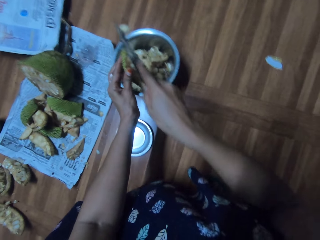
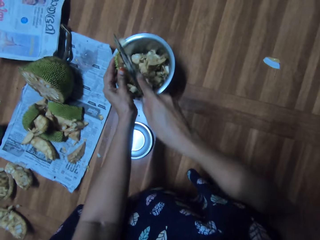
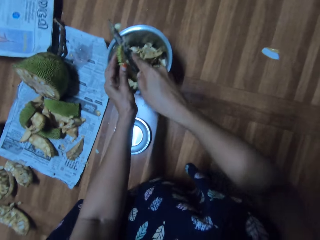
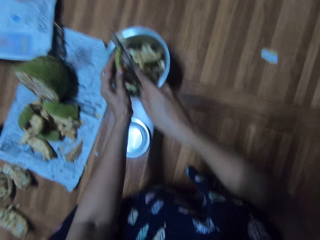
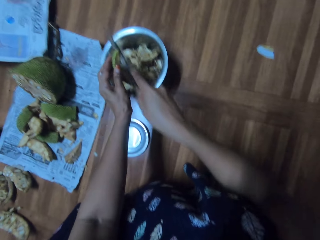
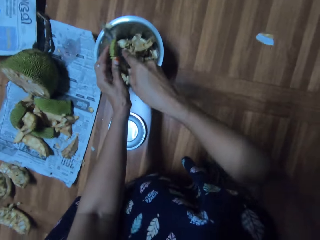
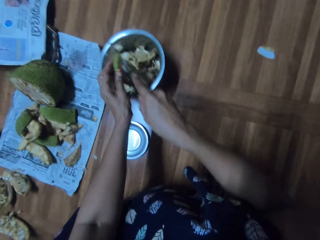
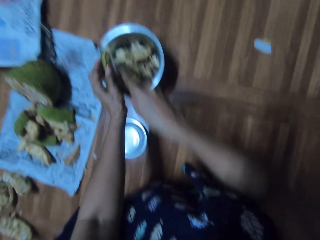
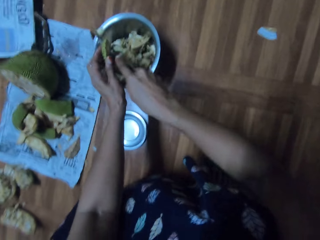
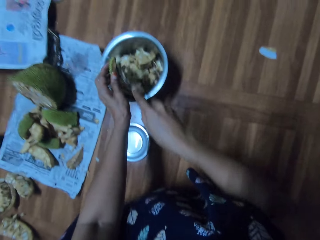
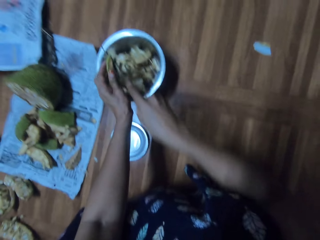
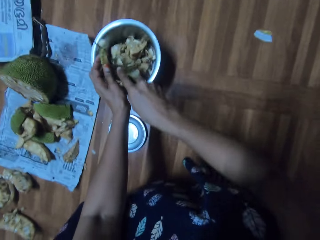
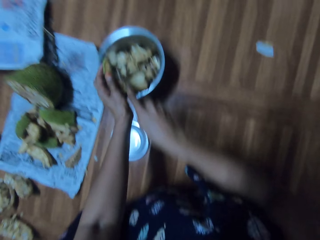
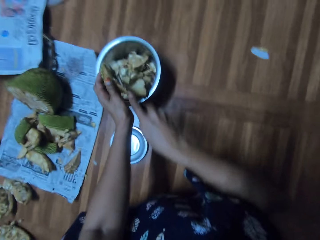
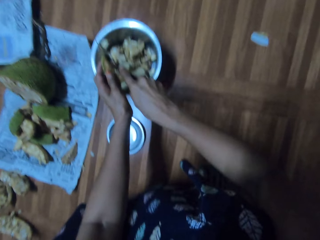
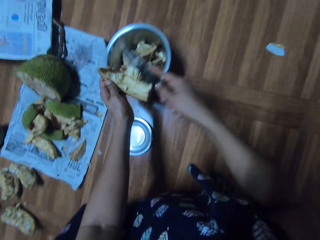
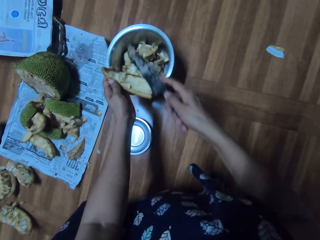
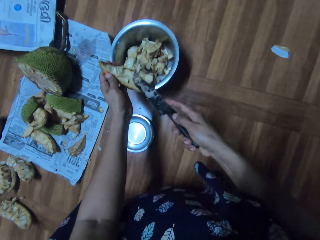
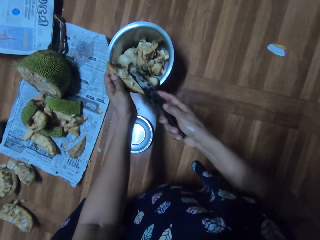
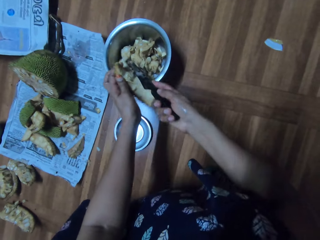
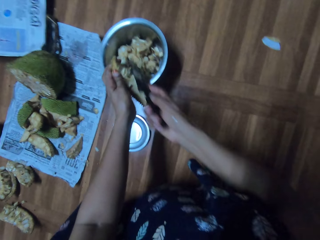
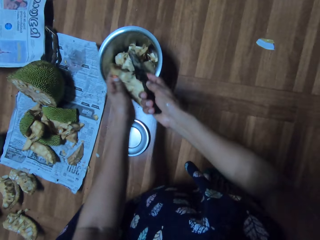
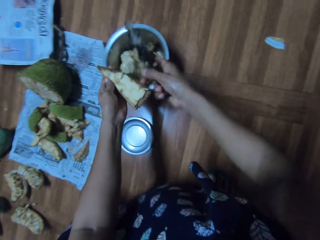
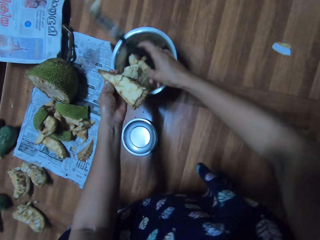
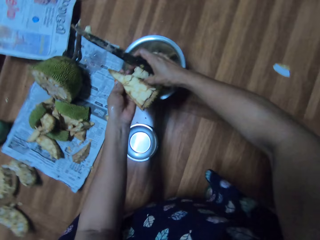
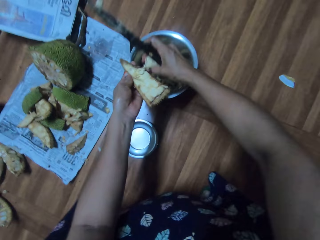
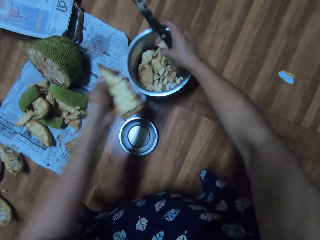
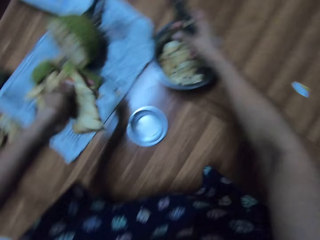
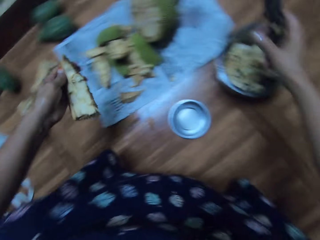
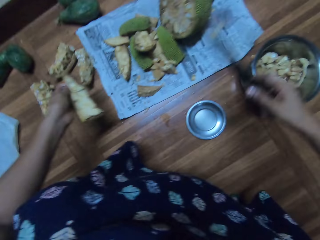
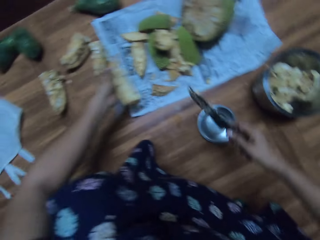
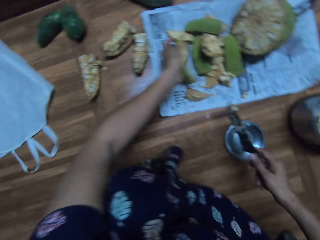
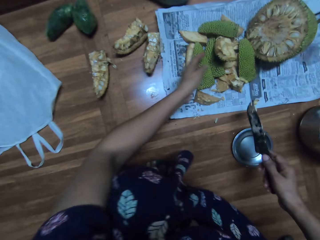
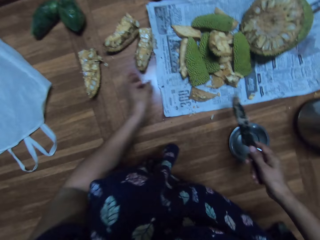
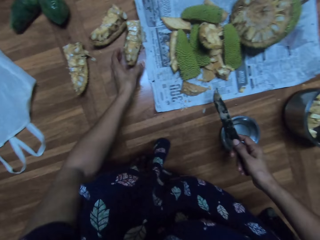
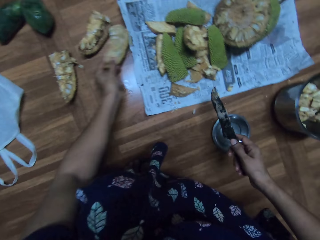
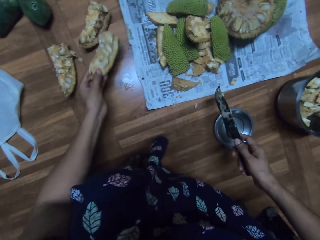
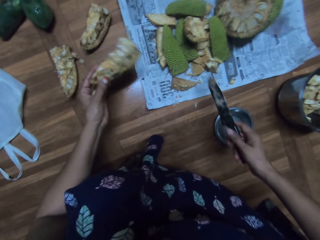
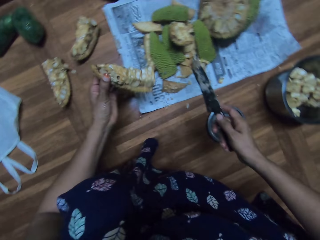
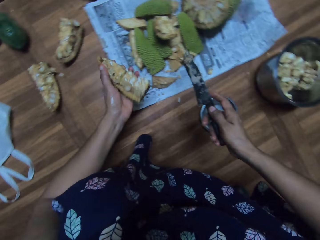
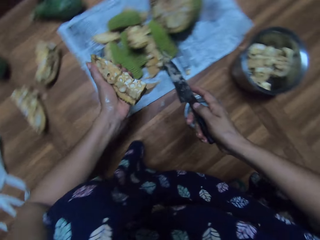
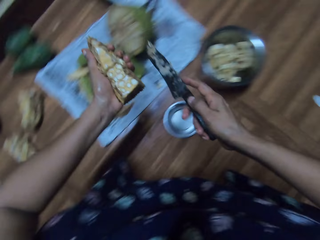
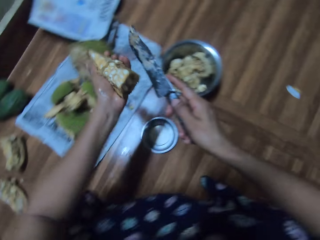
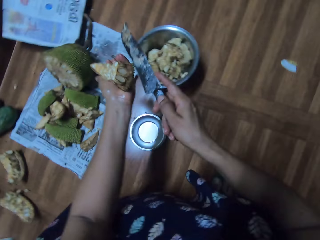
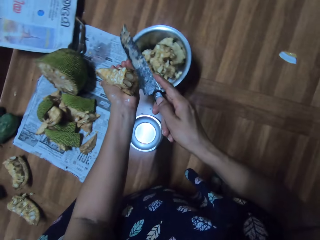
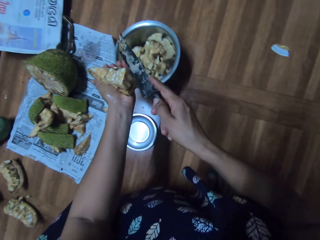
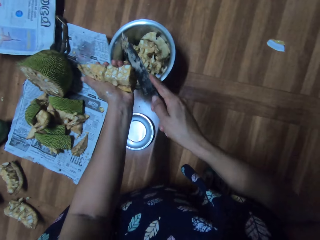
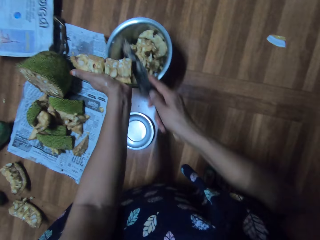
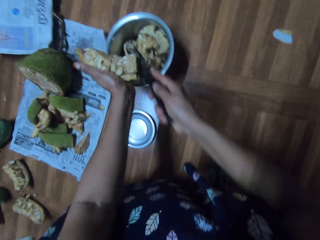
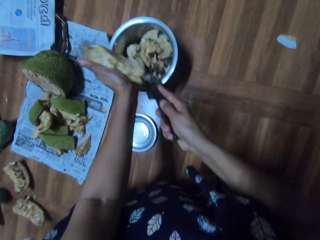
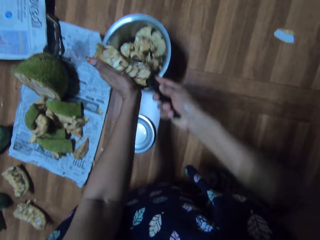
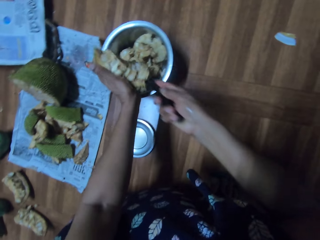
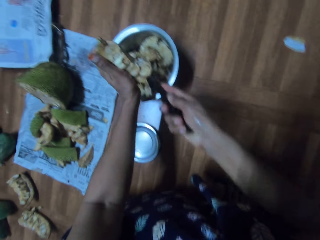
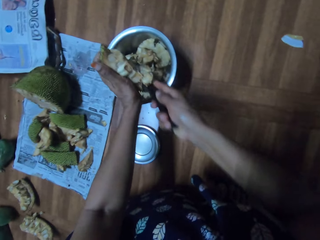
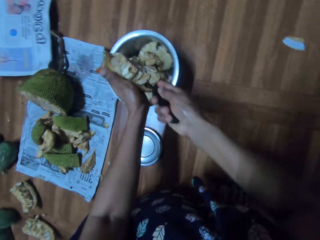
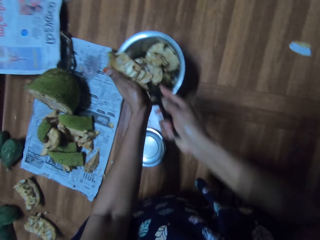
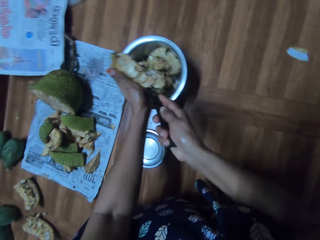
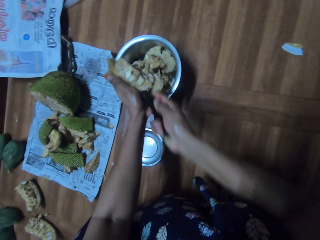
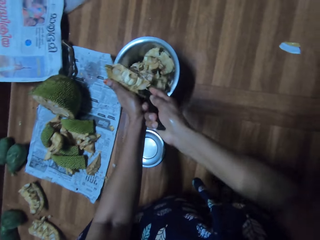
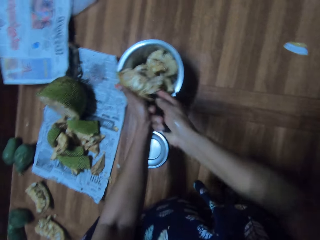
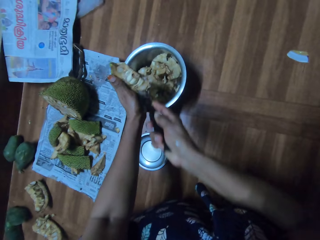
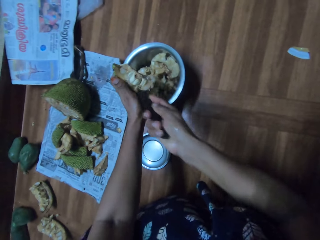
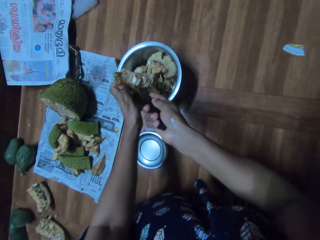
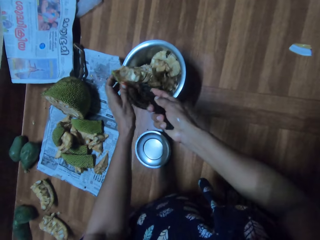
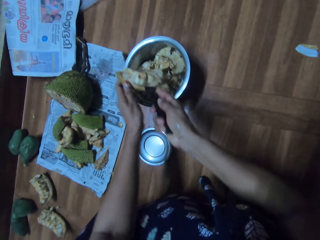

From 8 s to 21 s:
The camera wearer drops endocarp parts in a bowl. She removes the breadfruit with her right hand. She drops the breadfruit into the bowl with her right hand. She drops the outer layer of the breadfruit on the paper on the floor with her left hand. She picks a breadfruit from the floor with her left hand. She cuts the breadfruit into the bowl with the knife in her right hand.

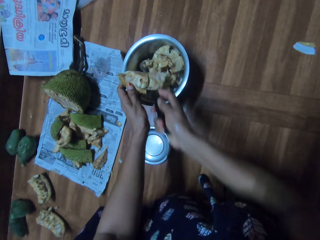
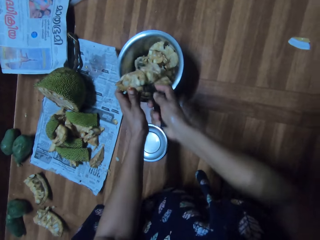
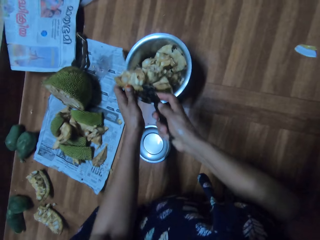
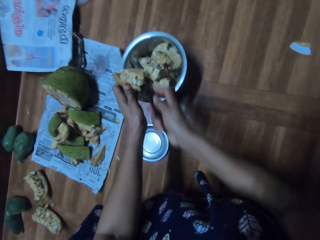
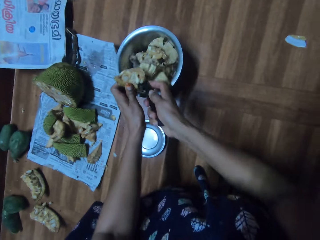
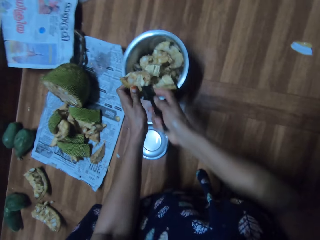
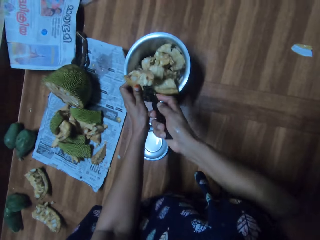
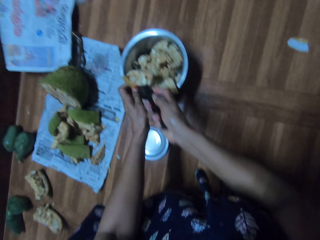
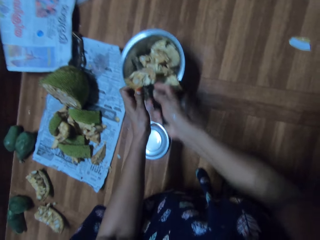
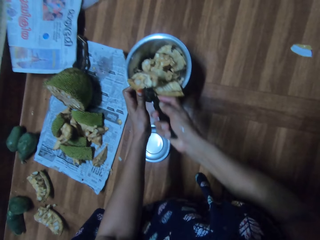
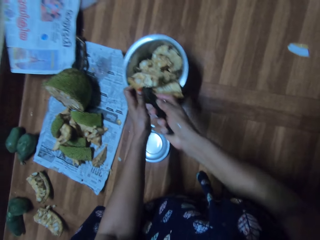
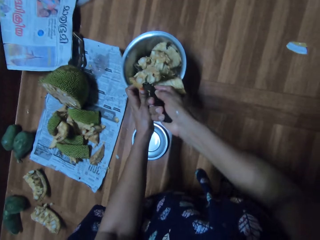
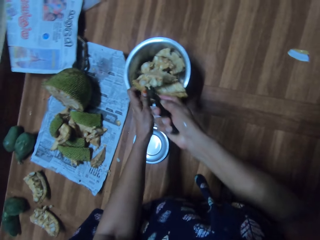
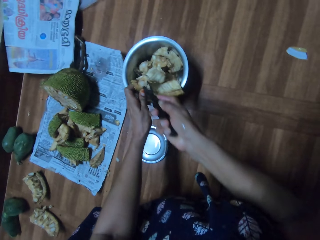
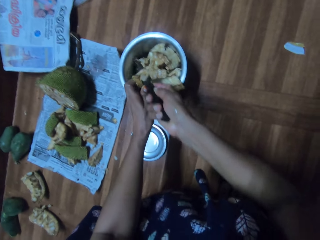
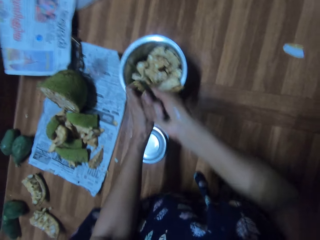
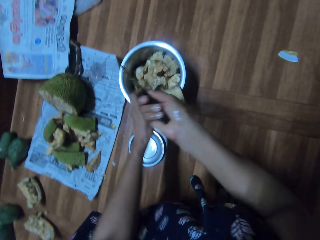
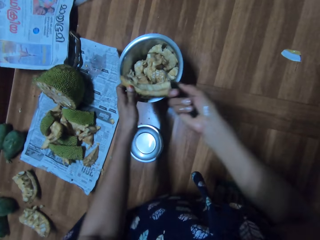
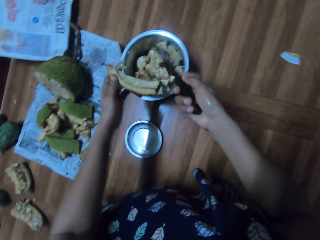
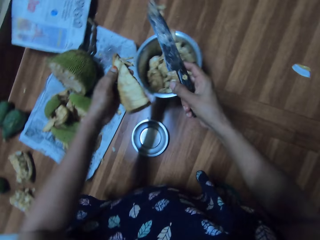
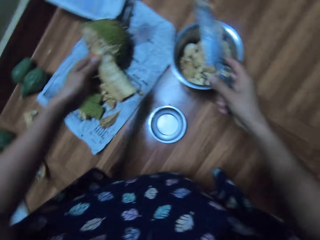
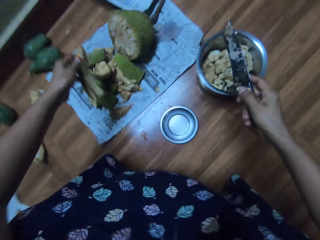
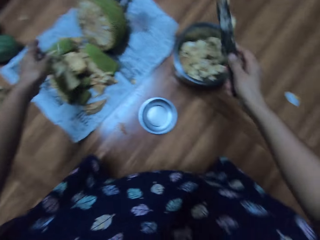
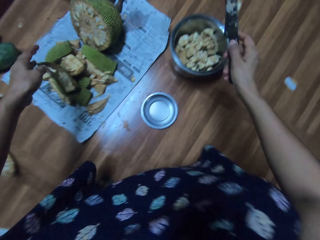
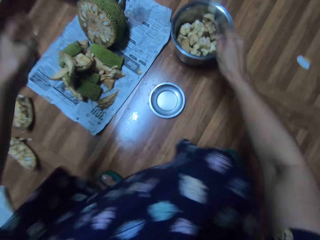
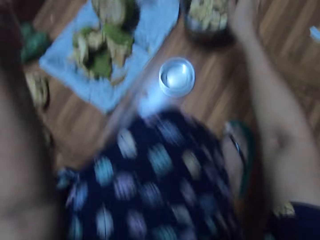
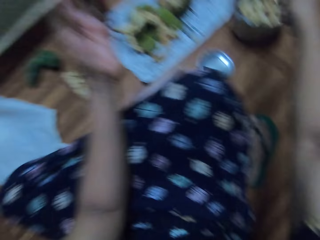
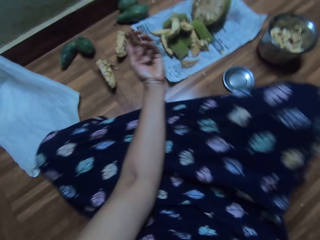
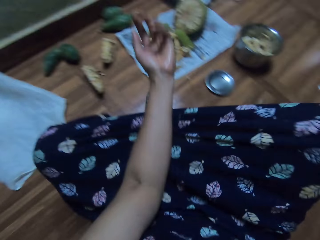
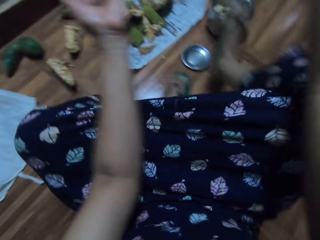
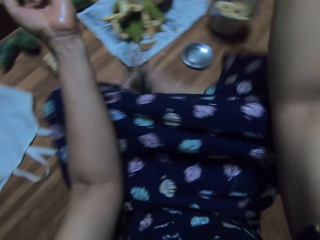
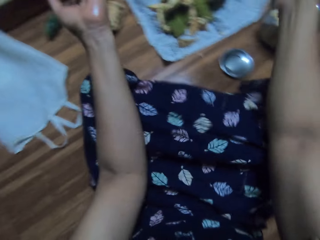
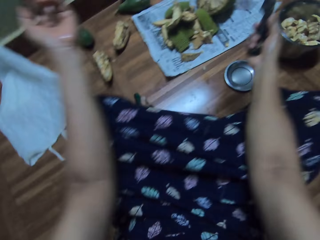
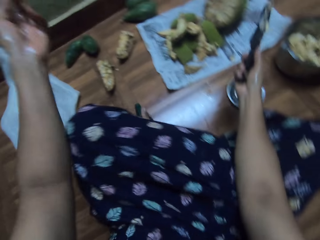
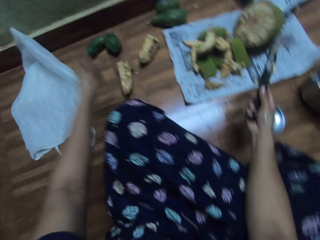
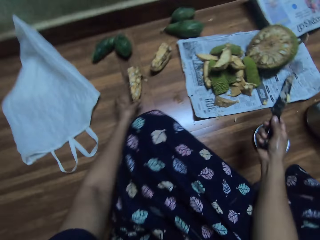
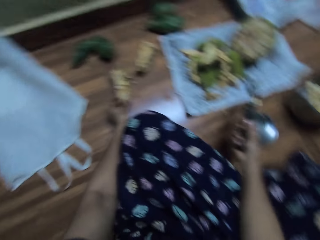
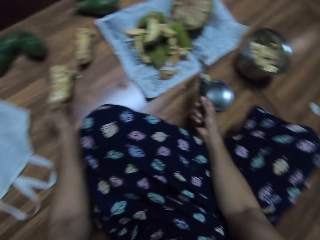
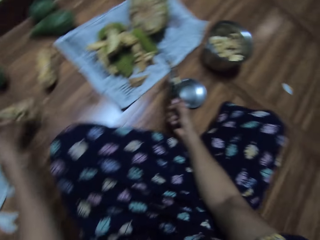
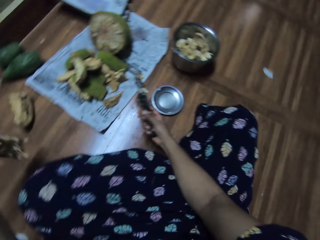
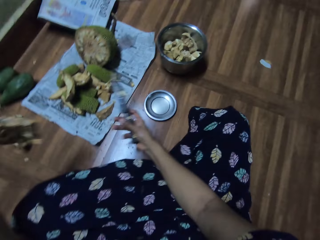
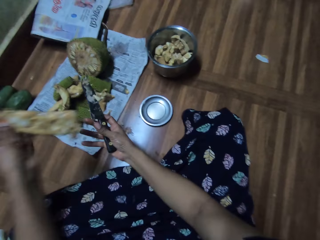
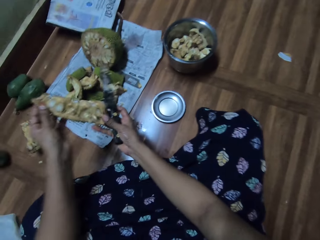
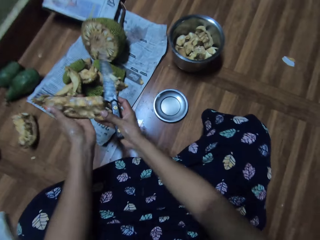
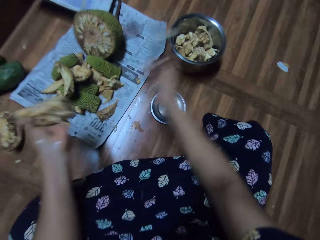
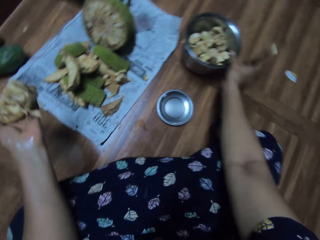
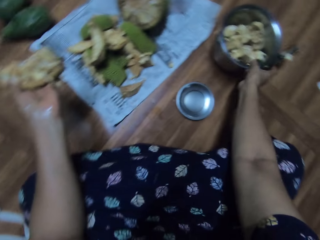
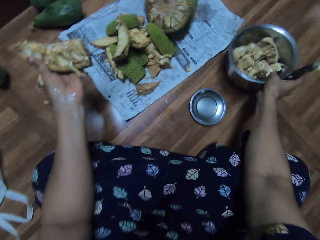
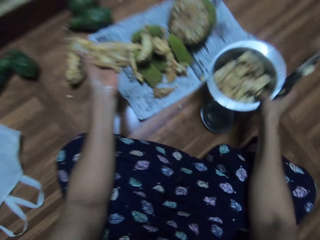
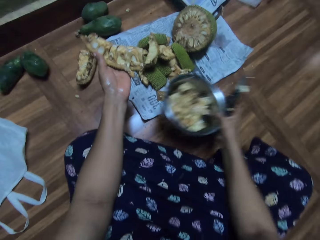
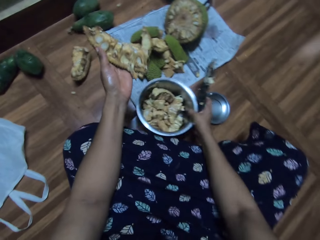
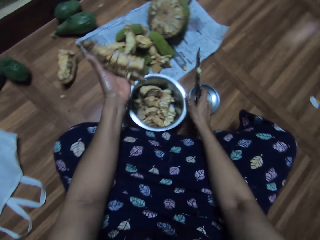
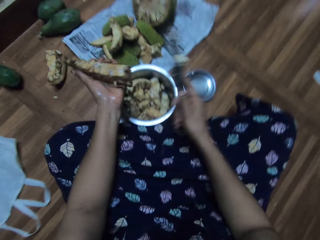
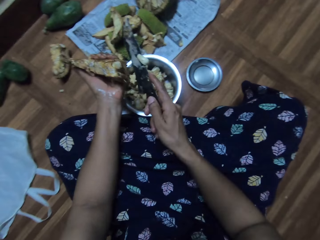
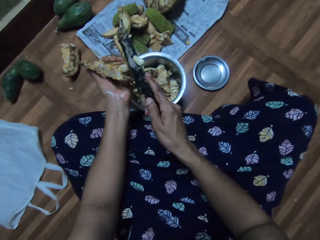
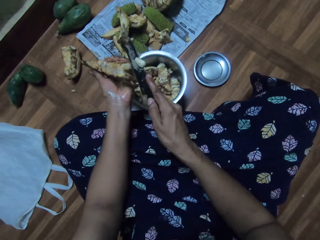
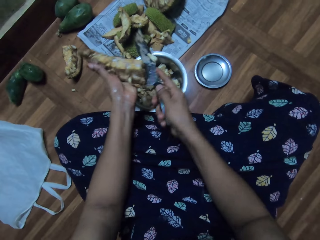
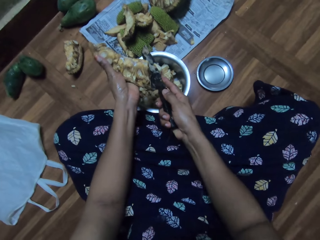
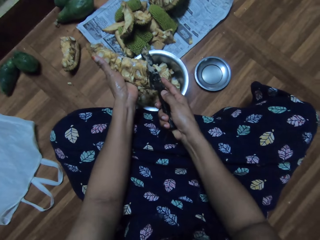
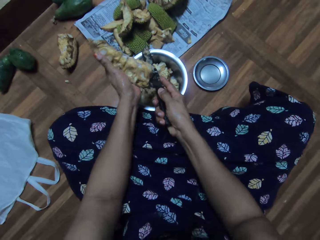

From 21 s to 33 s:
The camera wearer drops endocarp parts in a bowl. She drops the outer layer of the breadfruit on the paper on the floor with her left hand. She adjusts herself on the floor and folds her legs. She picks a breadfruit from the floor with her left hand. She holds the breadfruit with both hands. She carries the bowl with endocarps from the floor with her right hand. She drops the bowl on the floor with her right hand. She cuts the breadfruit into the bowl with the knife in her right hand.
